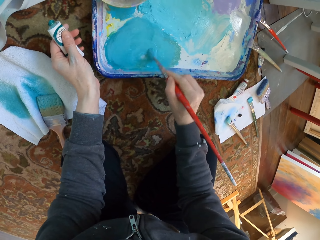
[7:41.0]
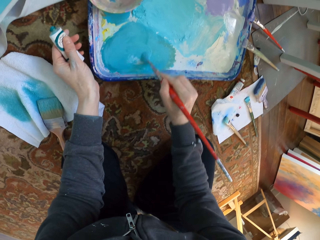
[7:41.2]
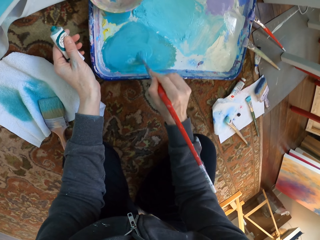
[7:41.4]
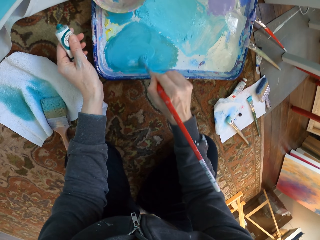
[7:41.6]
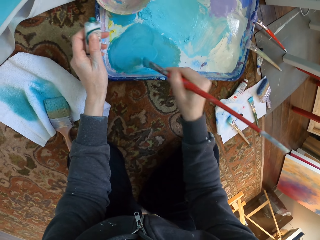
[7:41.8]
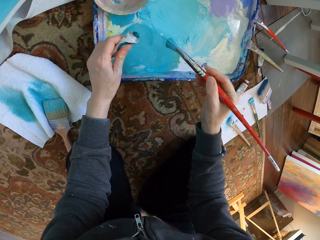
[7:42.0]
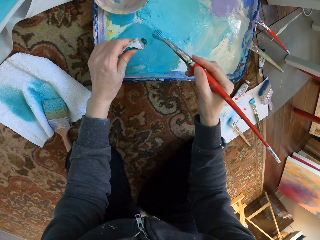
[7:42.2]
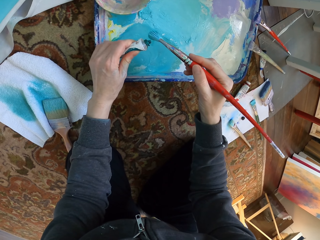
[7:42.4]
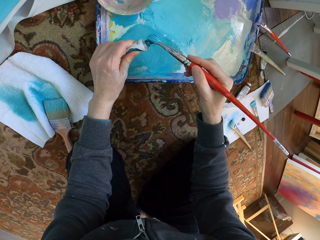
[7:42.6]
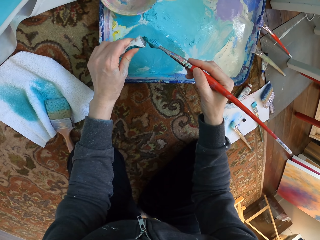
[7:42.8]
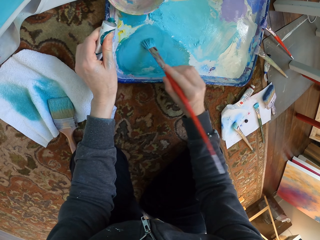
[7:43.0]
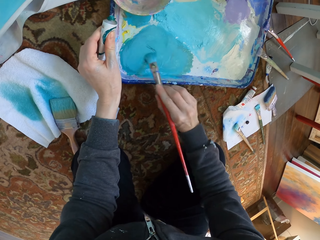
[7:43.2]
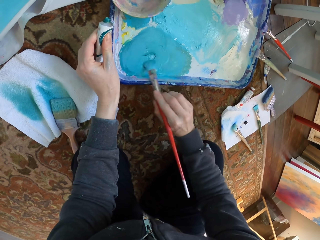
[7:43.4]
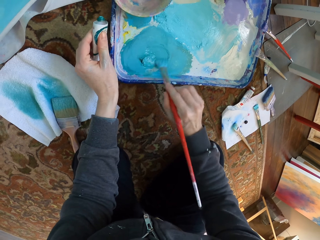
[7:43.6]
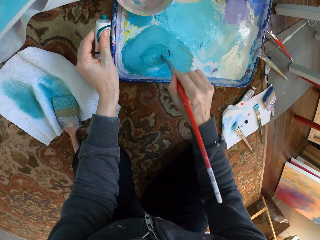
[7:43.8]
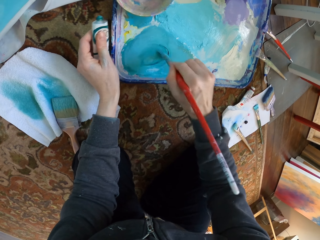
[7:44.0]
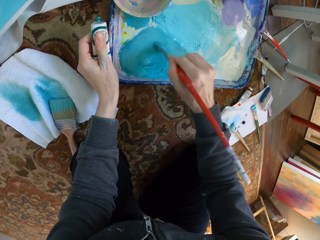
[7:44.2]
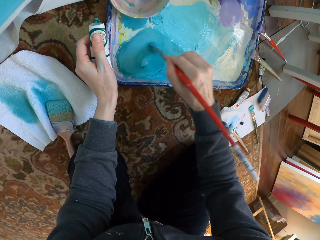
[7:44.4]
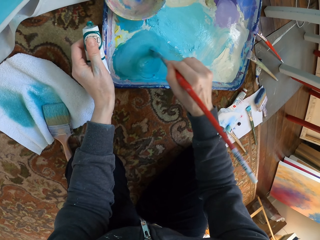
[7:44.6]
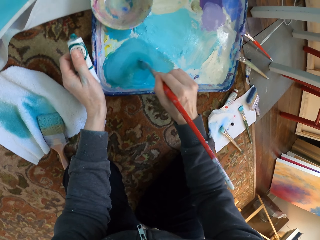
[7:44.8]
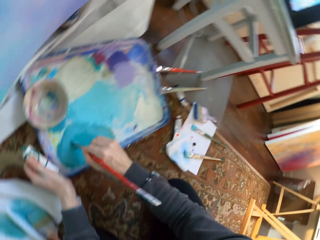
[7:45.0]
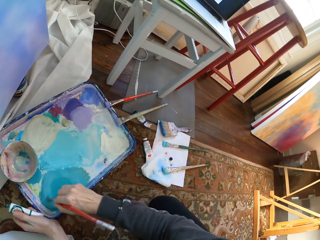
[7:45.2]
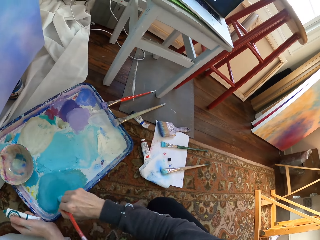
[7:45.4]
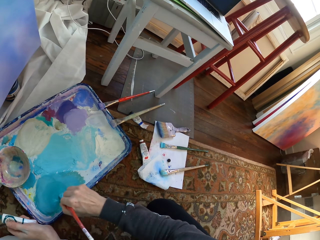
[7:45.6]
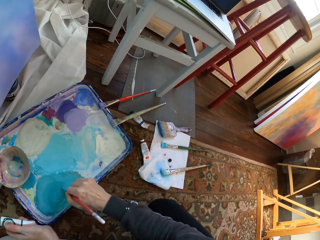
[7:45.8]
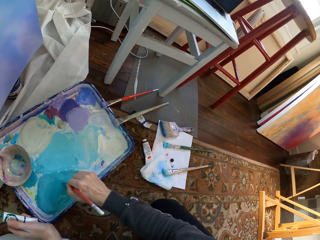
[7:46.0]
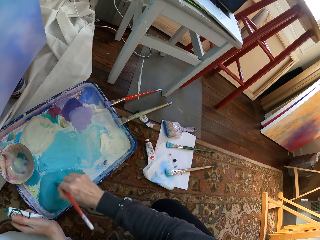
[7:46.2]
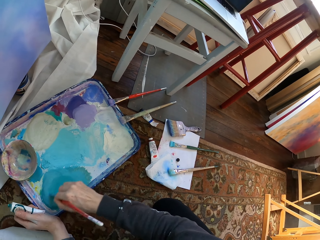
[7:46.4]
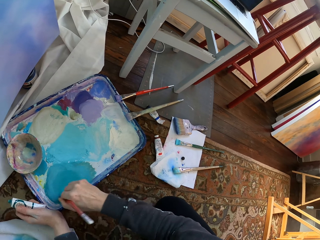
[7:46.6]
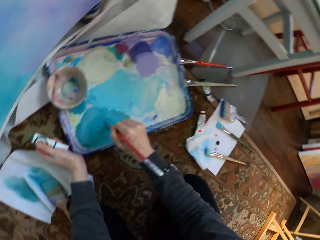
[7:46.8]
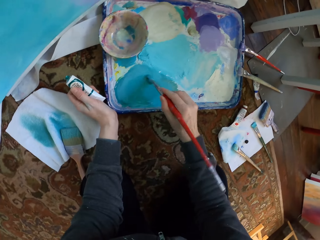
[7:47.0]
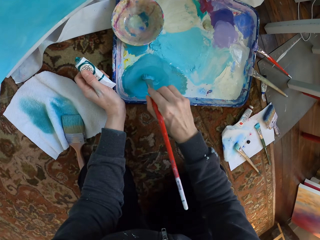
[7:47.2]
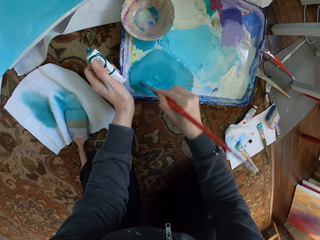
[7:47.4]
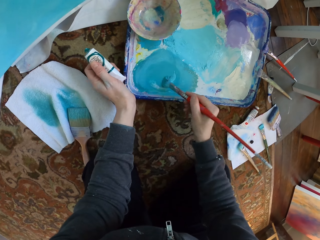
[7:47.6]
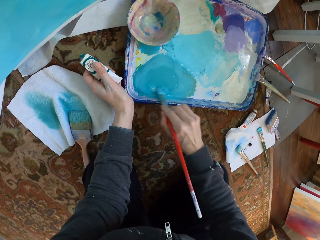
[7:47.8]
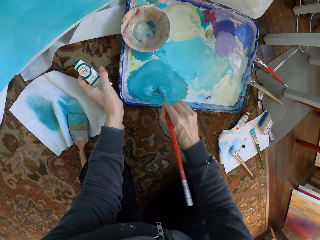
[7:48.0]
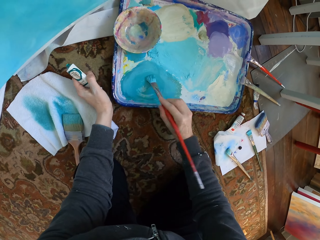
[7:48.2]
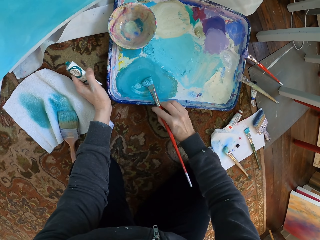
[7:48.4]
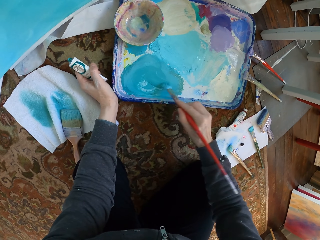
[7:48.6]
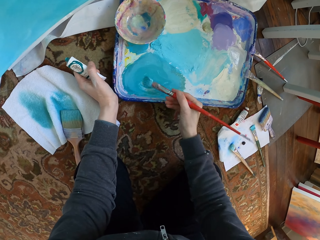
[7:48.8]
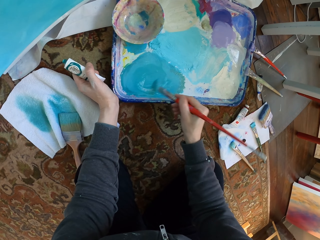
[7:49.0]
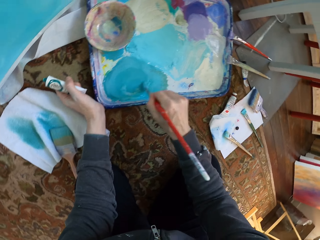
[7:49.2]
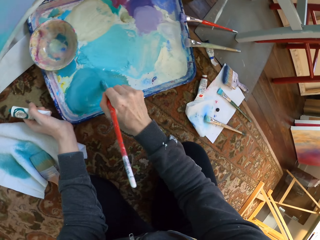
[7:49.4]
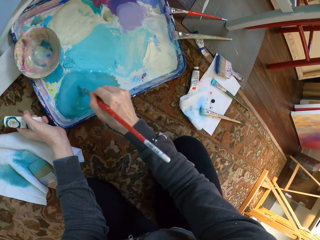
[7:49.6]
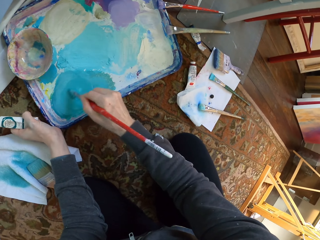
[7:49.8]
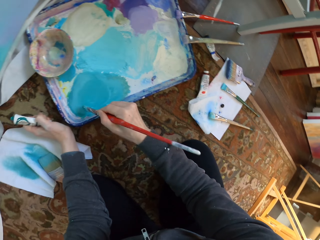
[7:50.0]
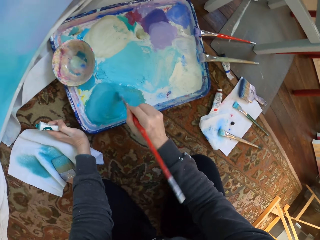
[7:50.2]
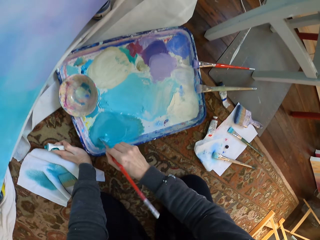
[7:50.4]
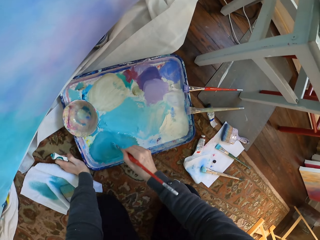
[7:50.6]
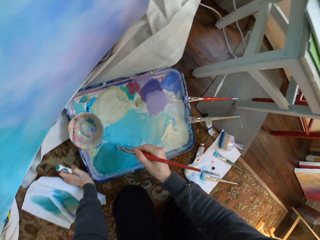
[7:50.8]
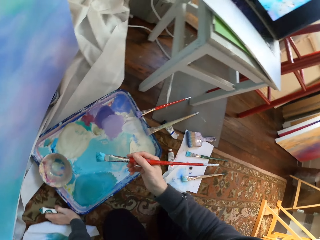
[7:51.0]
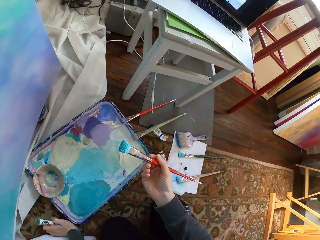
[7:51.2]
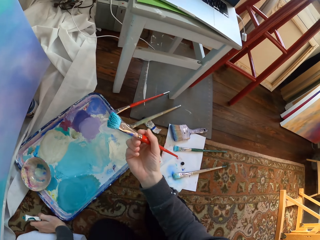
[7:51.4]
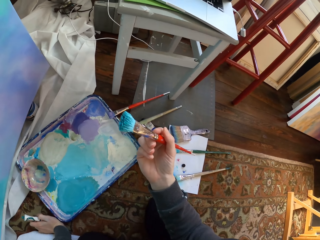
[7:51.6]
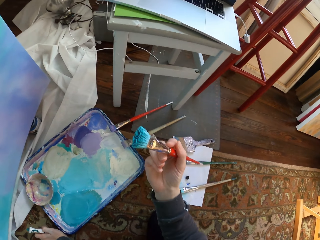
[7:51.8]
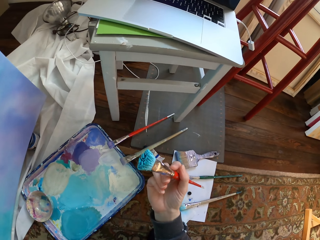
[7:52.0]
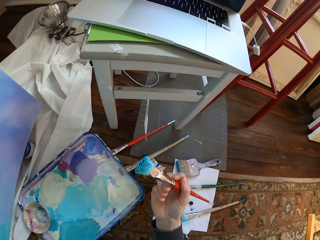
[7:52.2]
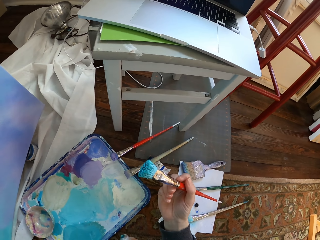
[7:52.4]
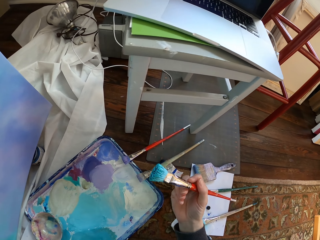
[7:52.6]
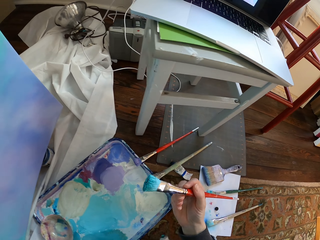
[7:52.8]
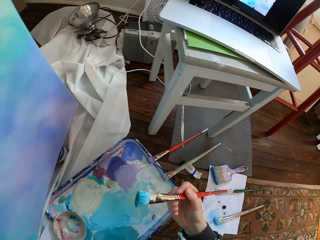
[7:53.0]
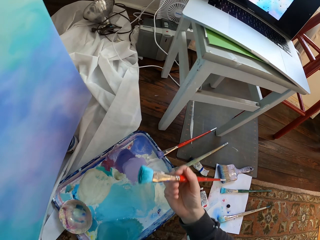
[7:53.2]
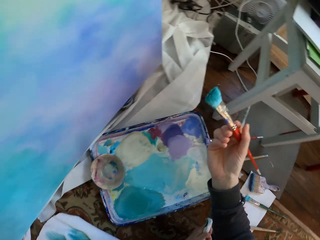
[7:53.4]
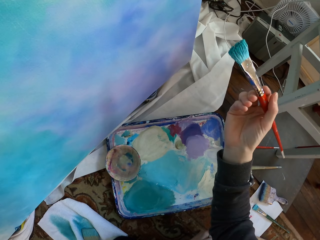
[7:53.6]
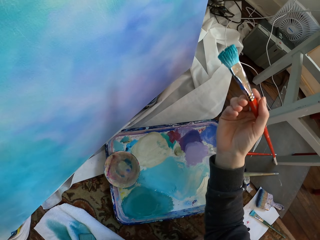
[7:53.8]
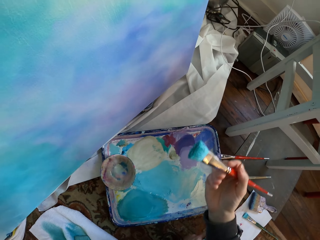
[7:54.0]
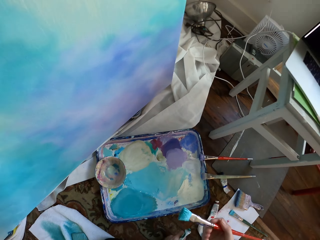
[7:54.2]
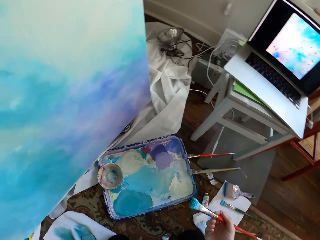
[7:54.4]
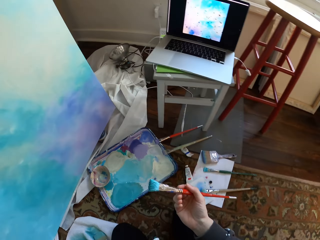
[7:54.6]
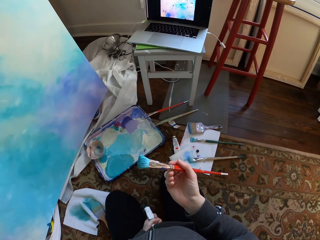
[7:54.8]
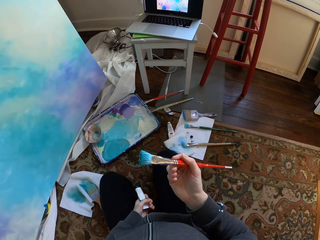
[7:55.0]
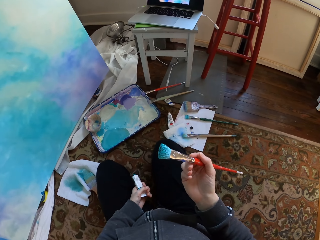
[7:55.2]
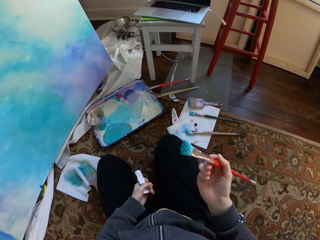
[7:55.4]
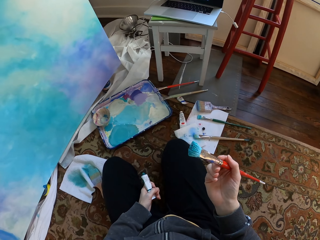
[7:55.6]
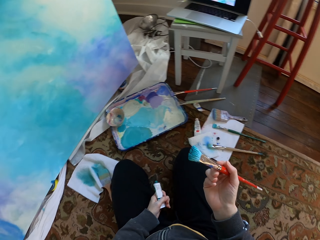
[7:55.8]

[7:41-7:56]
The camera wearer applies the paint on the paint brush. They mix the paint. They brush paint. They hold the brush.

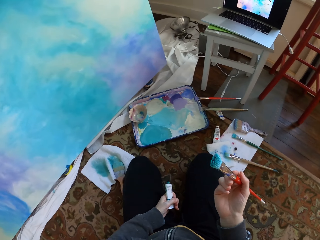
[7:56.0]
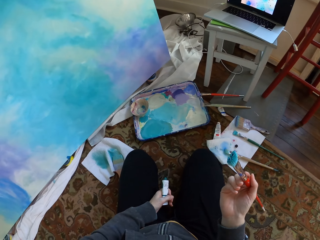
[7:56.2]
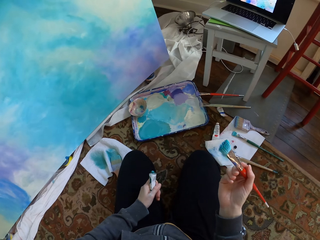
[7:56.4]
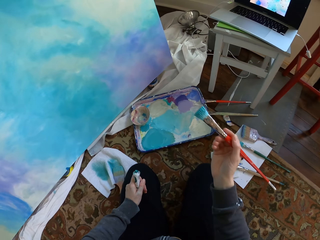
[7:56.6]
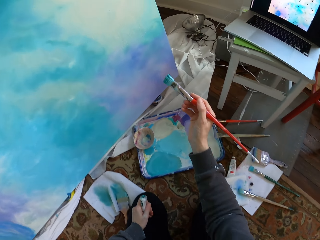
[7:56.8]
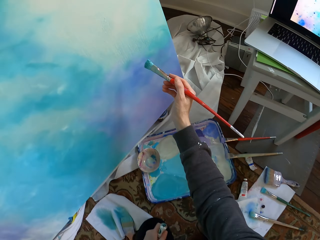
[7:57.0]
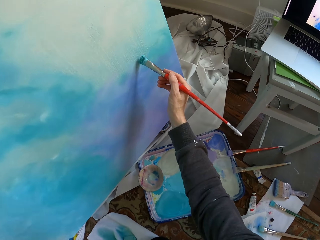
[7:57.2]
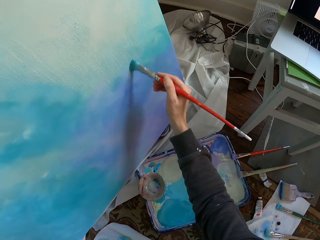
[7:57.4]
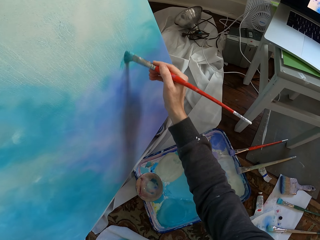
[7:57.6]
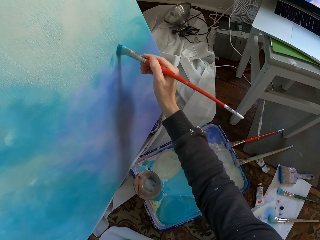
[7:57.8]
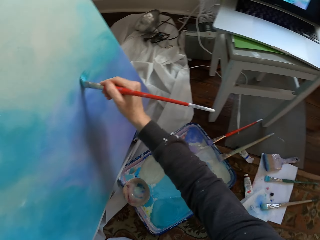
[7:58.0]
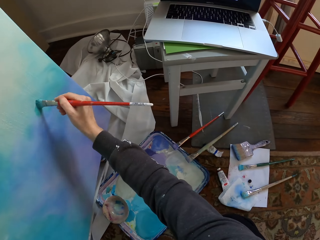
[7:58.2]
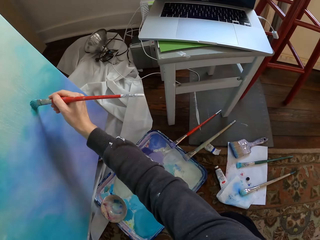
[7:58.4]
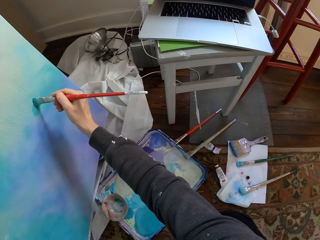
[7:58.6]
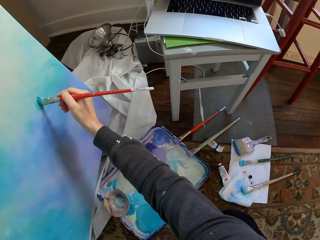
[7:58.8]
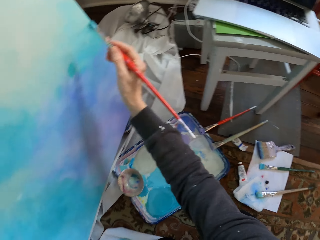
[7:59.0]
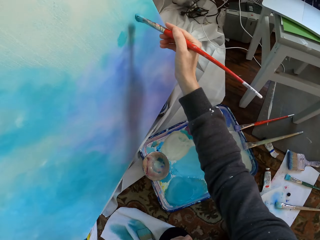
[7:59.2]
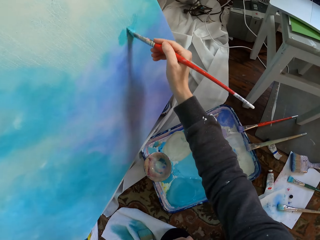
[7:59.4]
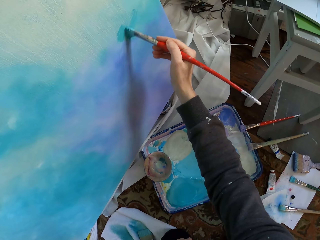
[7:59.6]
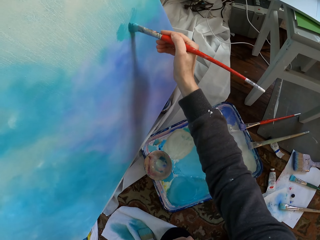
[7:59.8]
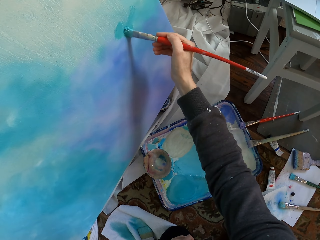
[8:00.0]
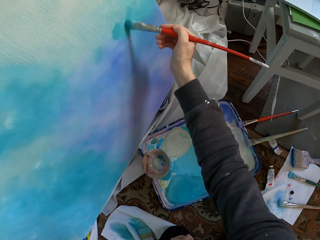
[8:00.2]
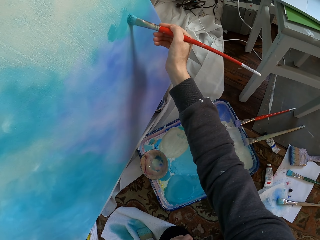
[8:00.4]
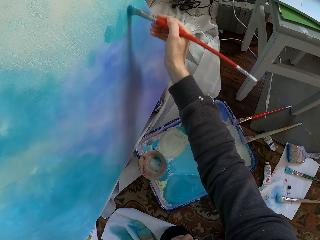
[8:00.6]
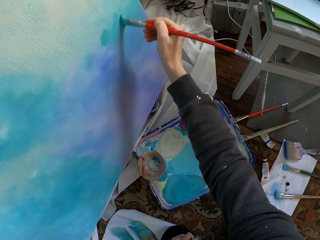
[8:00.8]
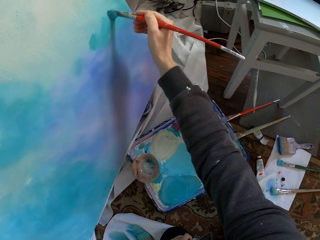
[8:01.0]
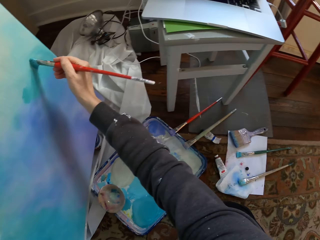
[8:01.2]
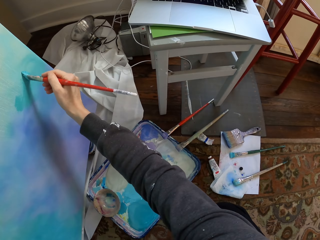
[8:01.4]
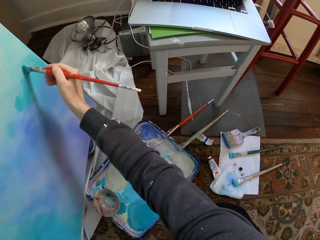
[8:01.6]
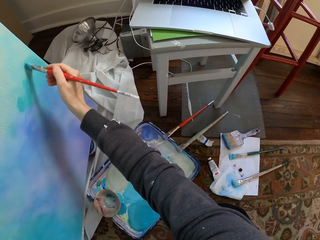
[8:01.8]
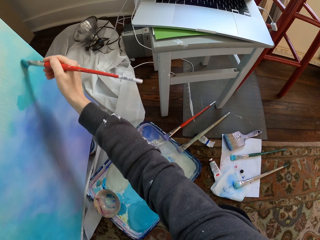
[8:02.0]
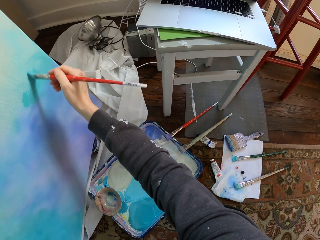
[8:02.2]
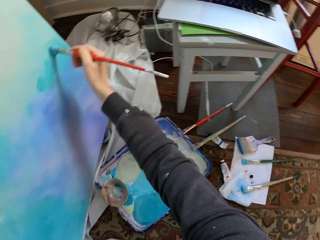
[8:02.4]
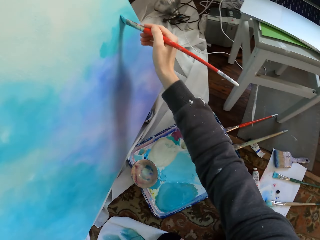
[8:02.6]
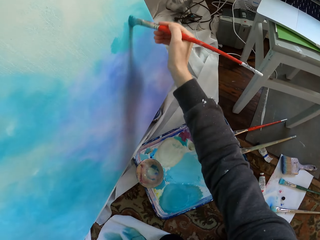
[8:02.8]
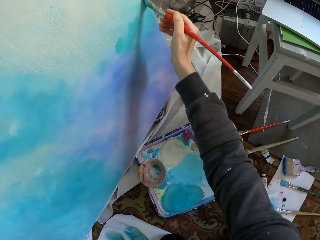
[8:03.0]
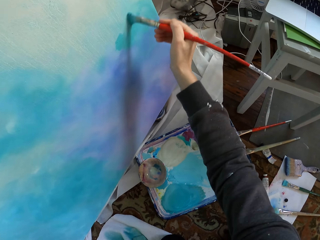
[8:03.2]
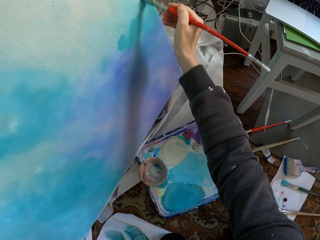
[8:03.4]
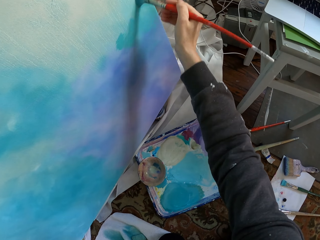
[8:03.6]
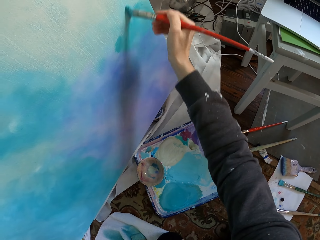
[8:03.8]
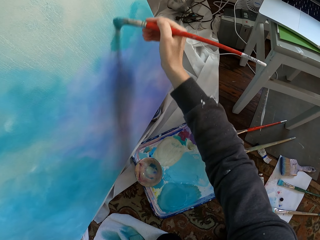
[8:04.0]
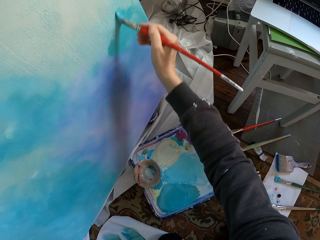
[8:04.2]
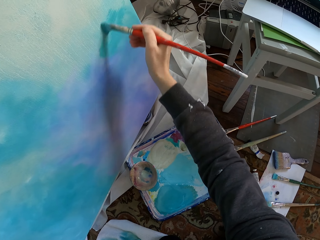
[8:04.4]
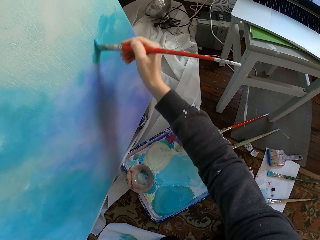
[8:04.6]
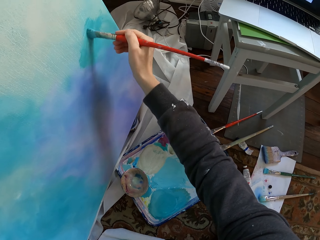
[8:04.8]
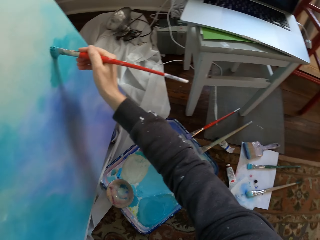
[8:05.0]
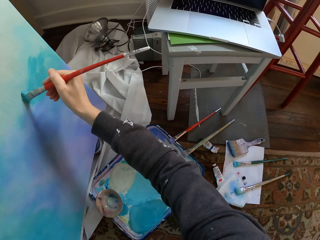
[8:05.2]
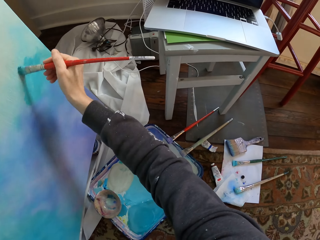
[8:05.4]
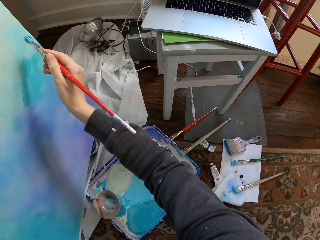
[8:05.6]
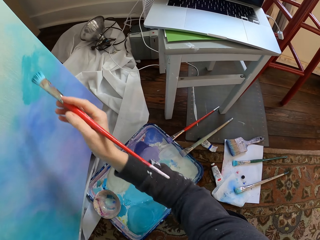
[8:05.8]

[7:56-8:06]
The camera wearer paints the board.
